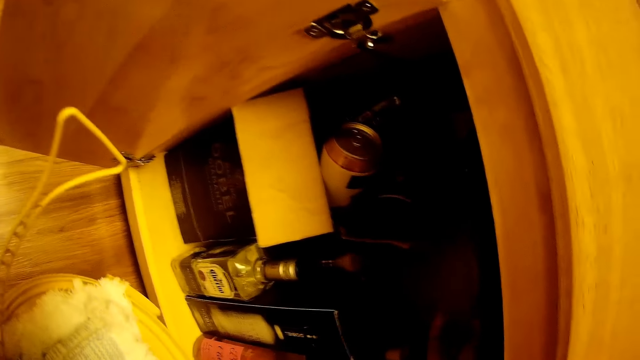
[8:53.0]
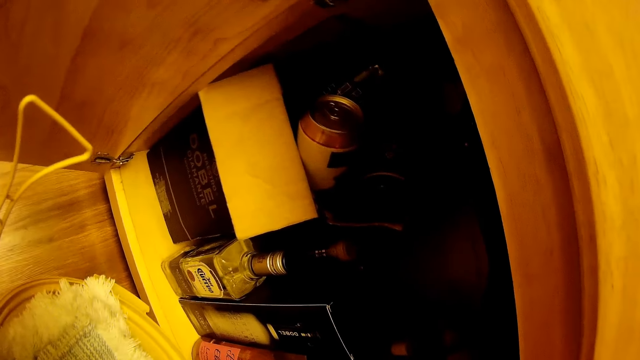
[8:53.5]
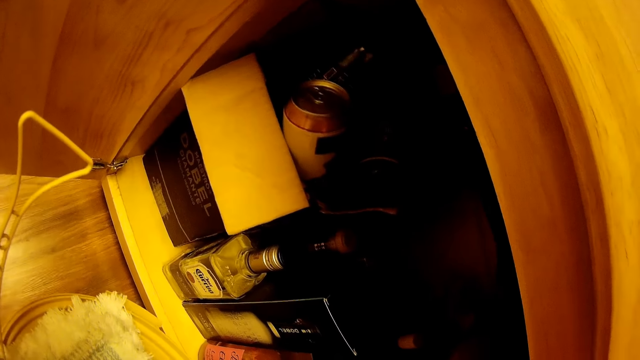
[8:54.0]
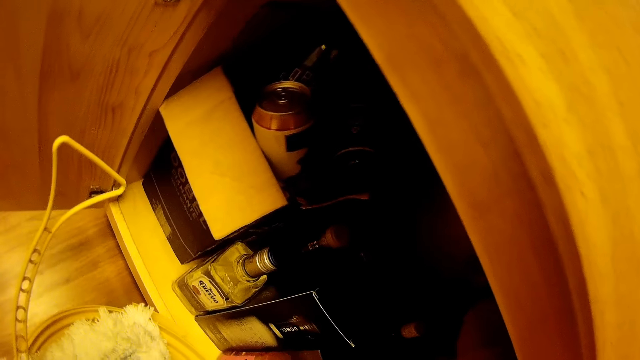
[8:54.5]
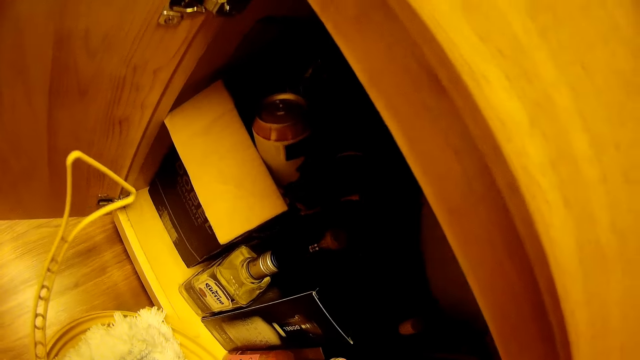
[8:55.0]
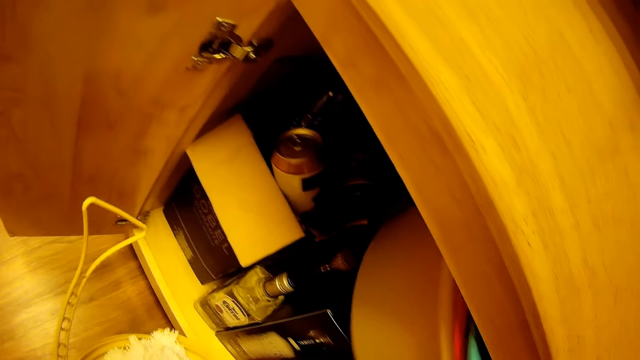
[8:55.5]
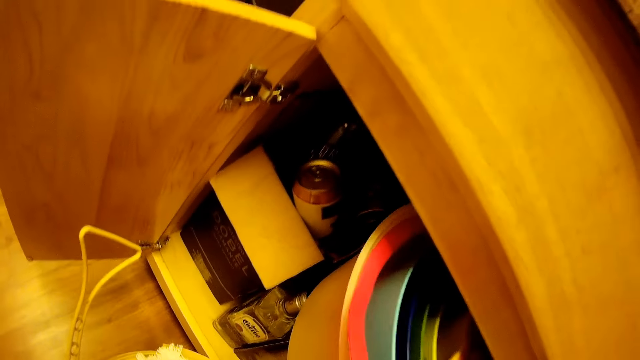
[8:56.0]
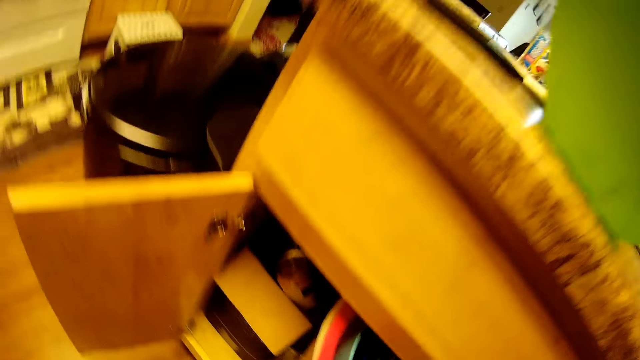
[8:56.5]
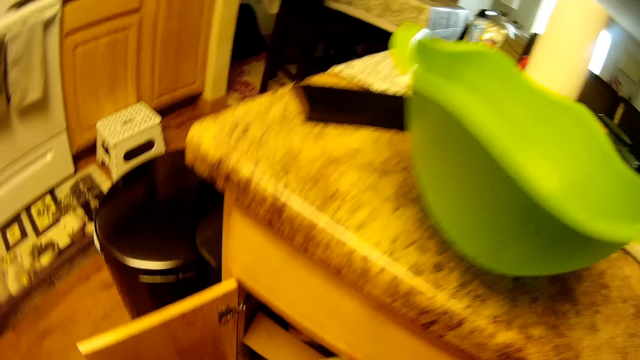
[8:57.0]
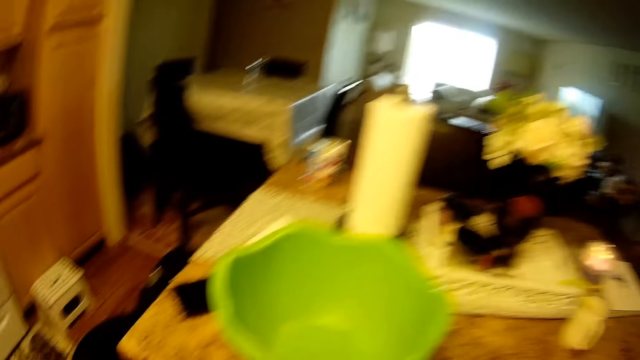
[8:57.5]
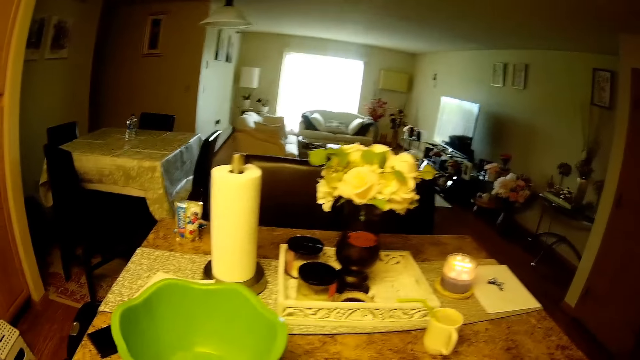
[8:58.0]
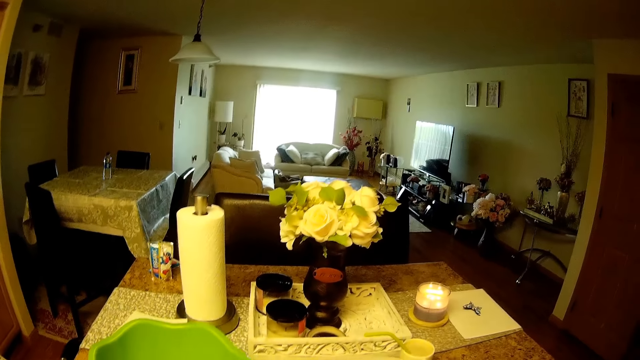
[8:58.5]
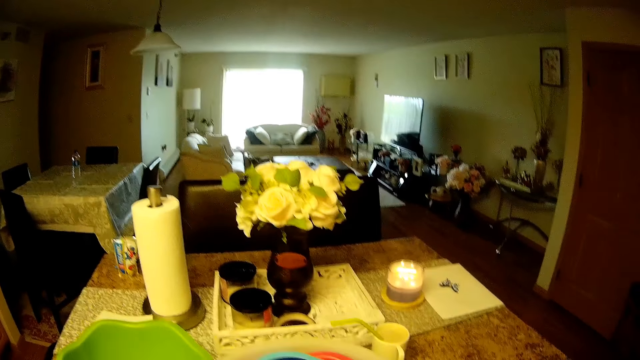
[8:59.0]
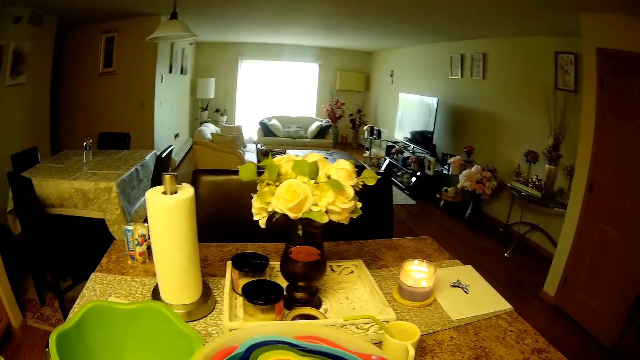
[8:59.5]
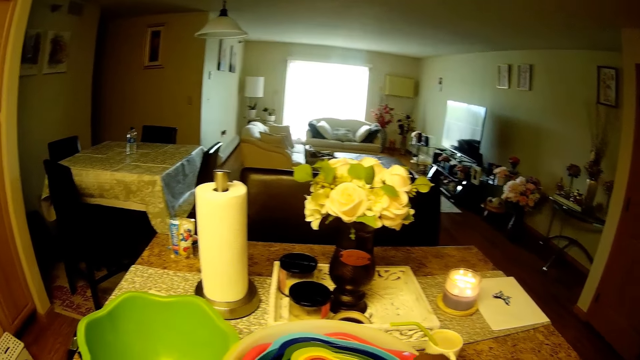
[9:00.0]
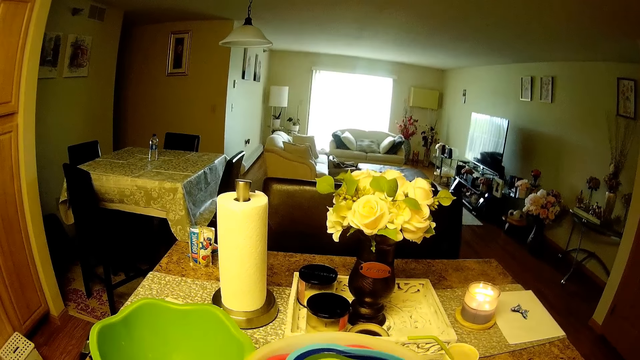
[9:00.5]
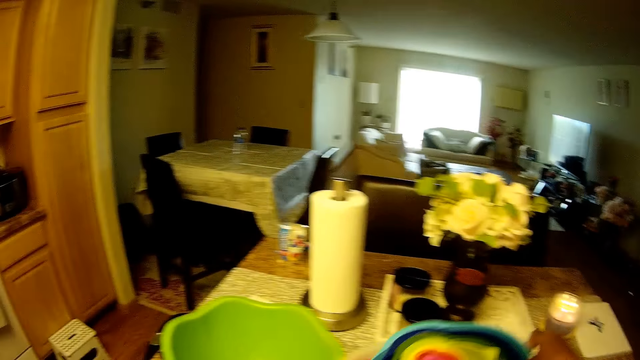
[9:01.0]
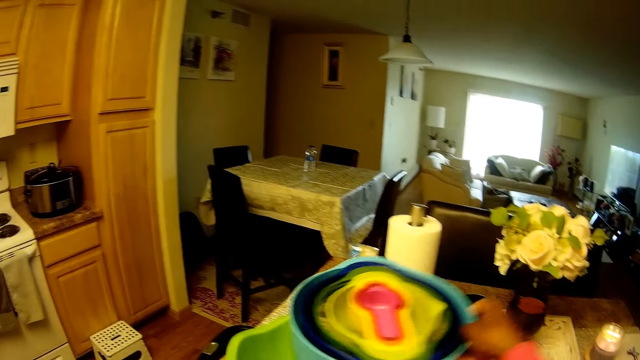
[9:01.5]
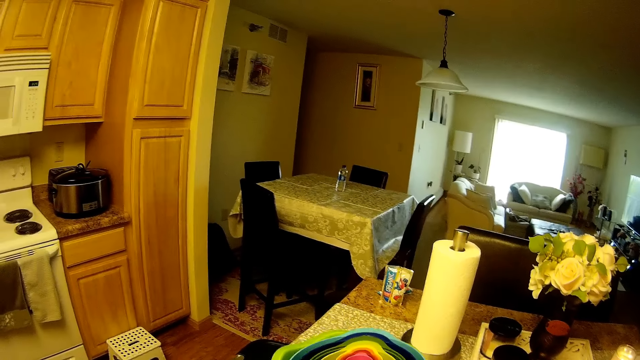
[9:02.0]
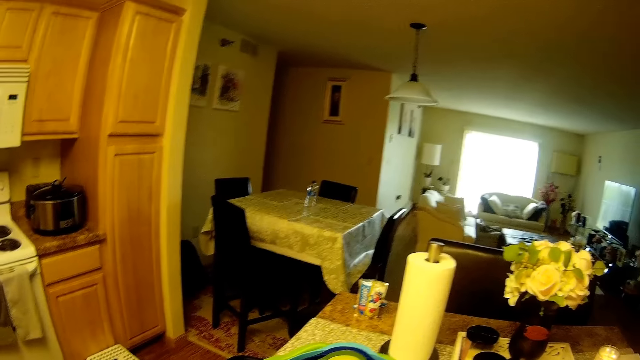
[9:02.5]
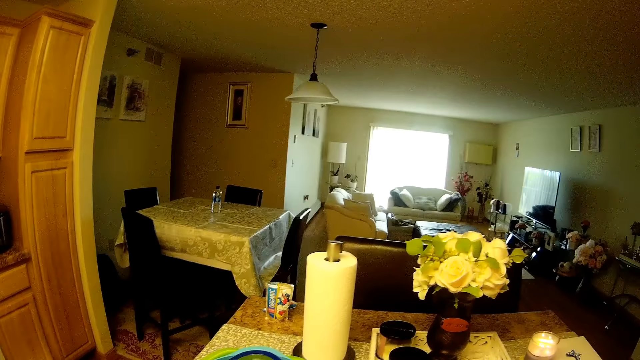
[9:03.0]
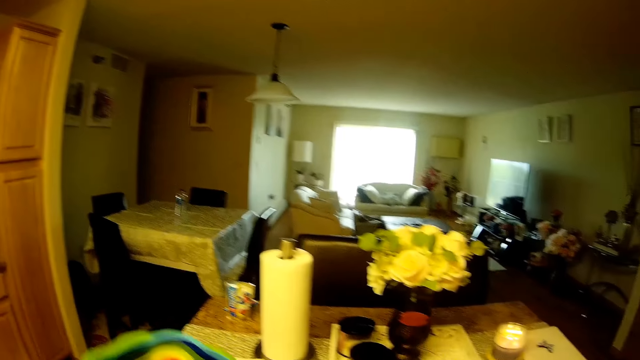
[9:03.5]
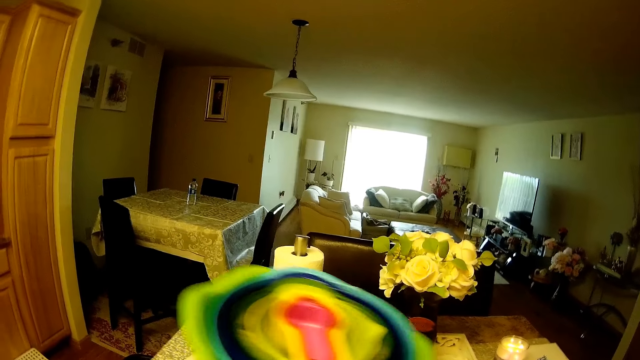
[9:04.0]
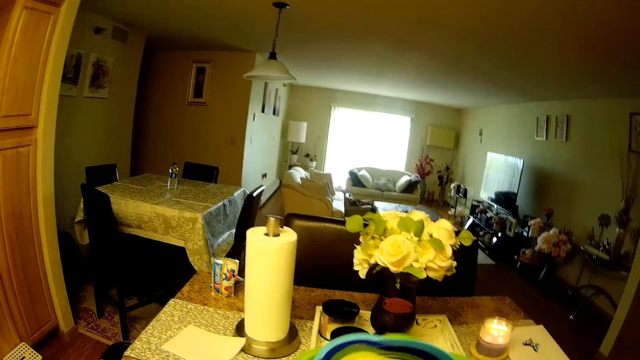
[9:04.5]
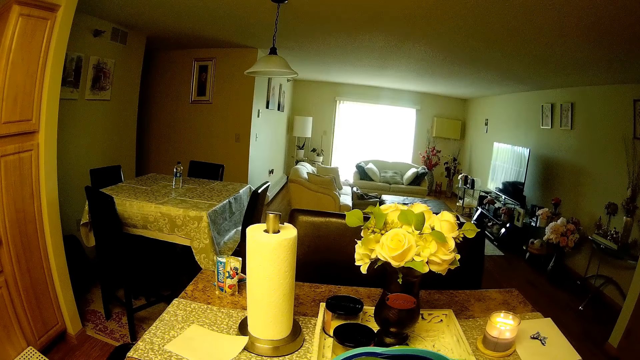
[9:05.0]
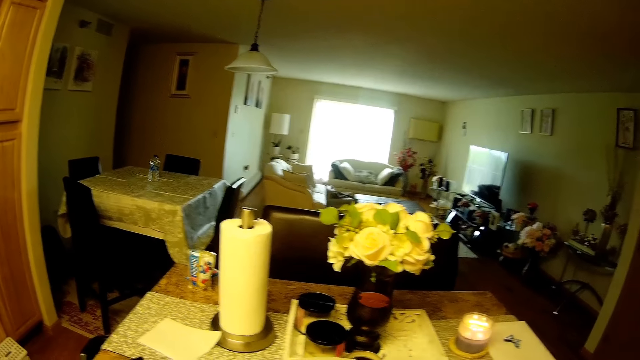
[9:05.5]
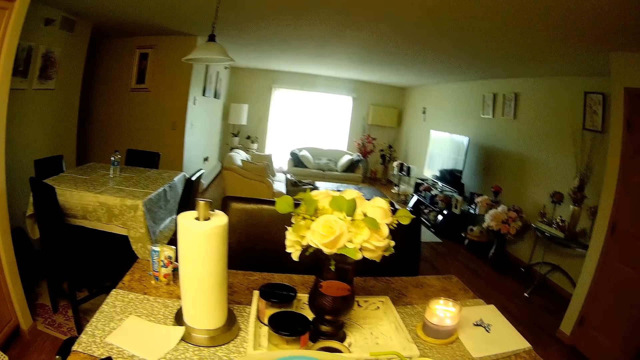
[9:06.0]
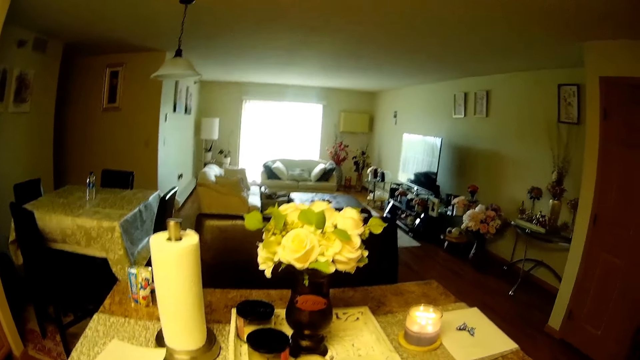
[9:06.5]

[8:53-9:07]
The camera wearer carries a bowl from the kitchen cabinet with her right hand. She puts the utensils on the island table. She picks up the bowl from the kitchen table with her right hand. She drops the bowl into a bowl with her right hand. She interacts with a boy.

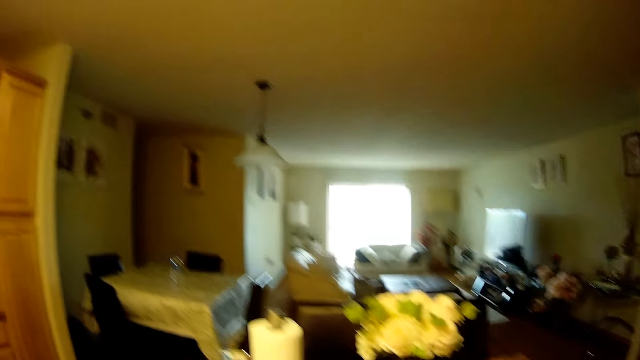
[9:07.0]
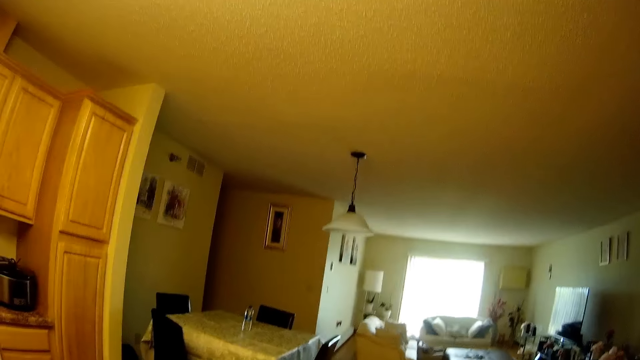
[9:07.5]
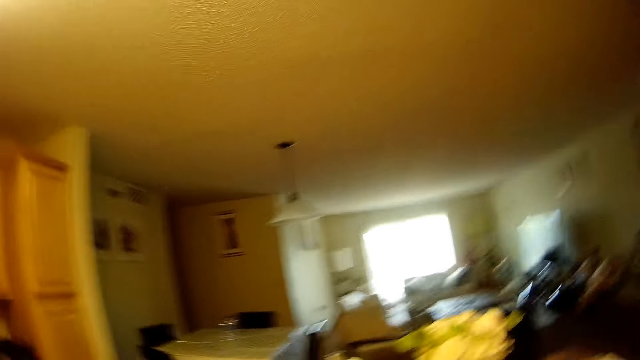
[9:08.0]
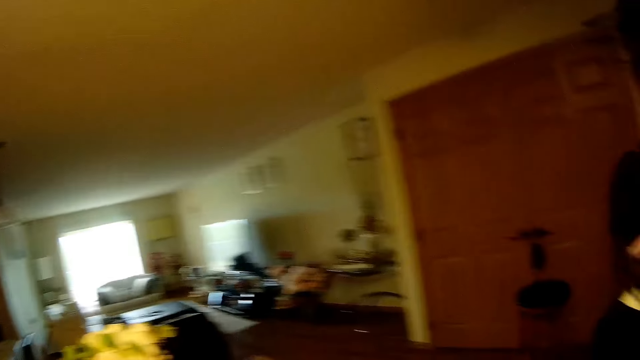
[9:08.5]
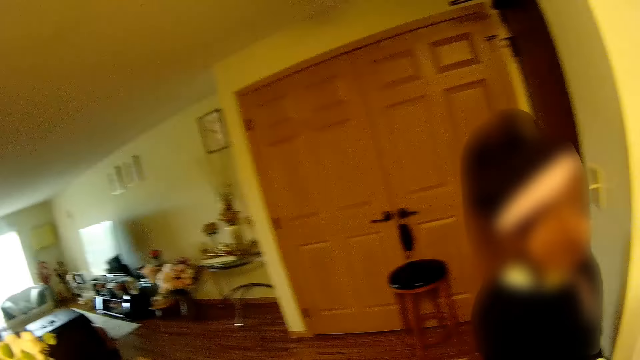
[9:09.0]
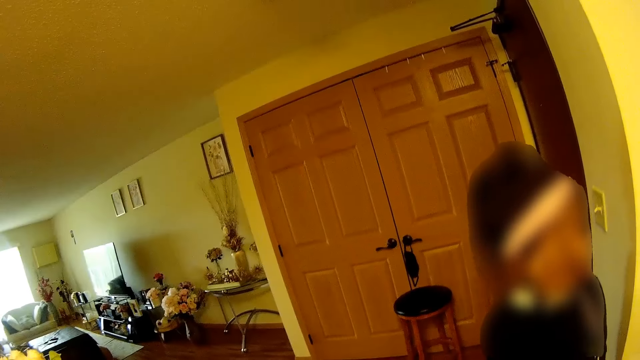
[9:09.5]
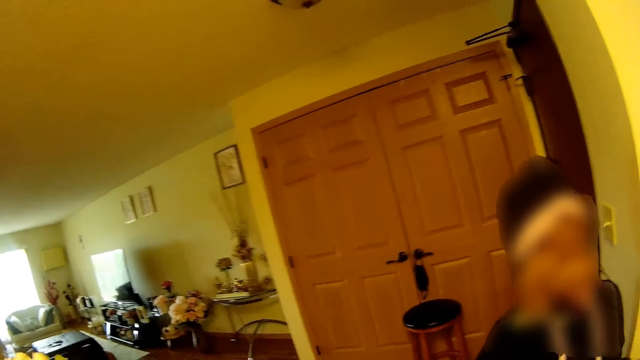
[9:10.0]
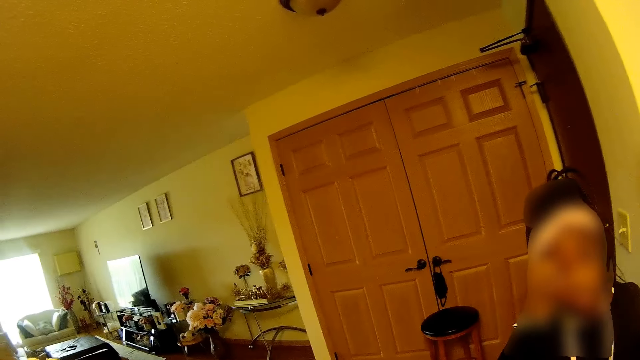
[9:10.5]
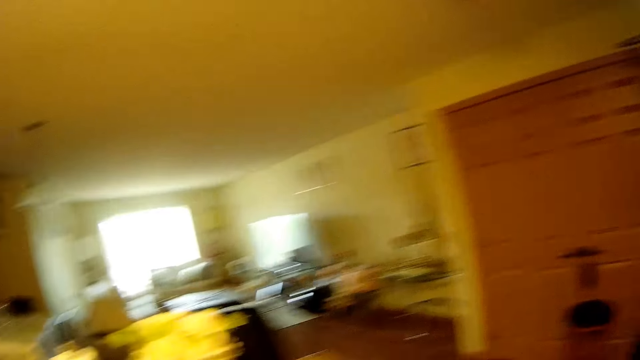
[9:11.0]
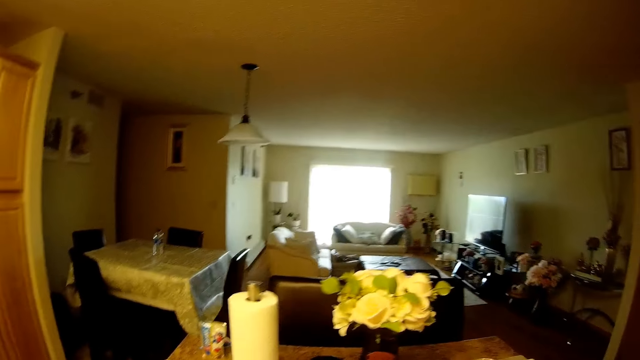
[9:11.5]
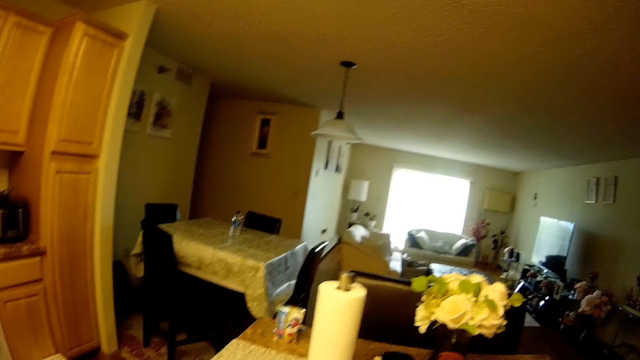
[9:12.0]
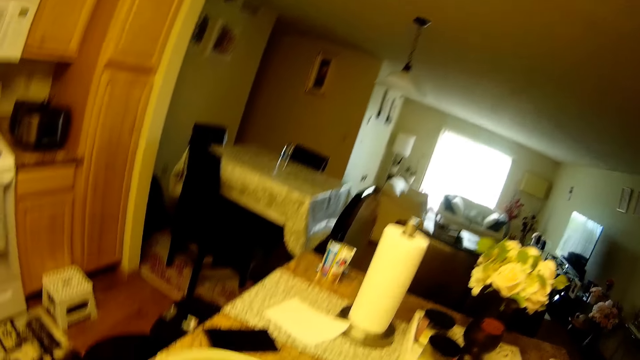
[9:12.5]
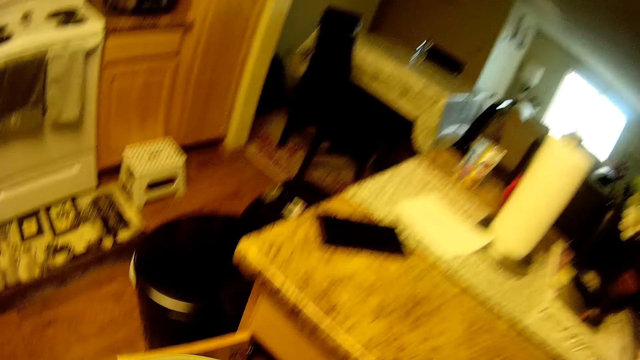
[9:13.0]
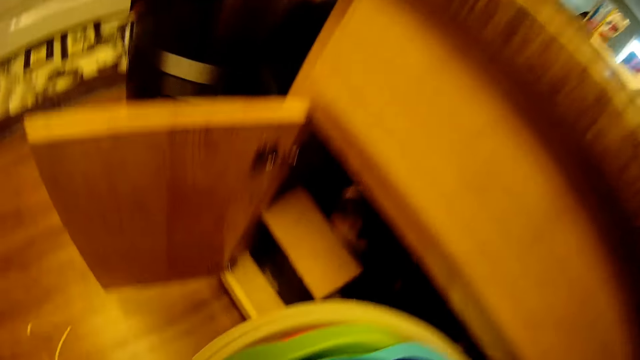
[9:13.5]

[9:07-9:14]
The camera wearer returns the utensils in the cabinet. She drops the bowl into the kitchen cabinet with her right hand.
